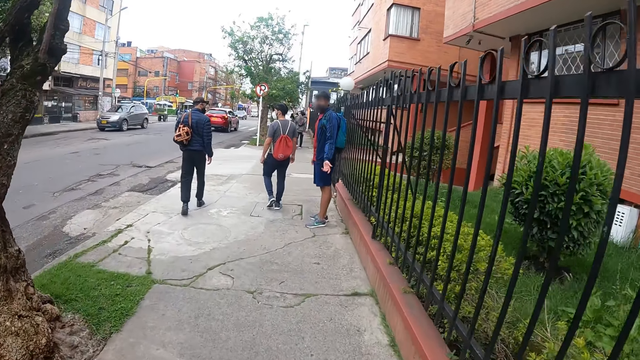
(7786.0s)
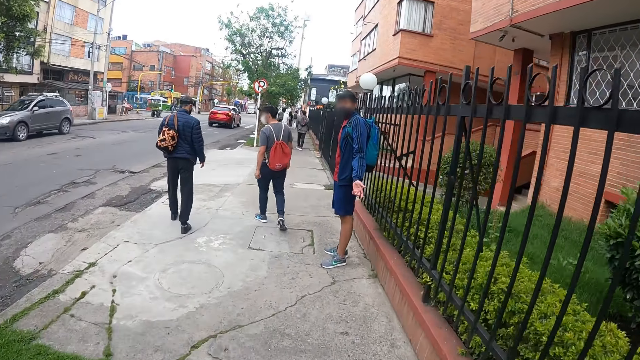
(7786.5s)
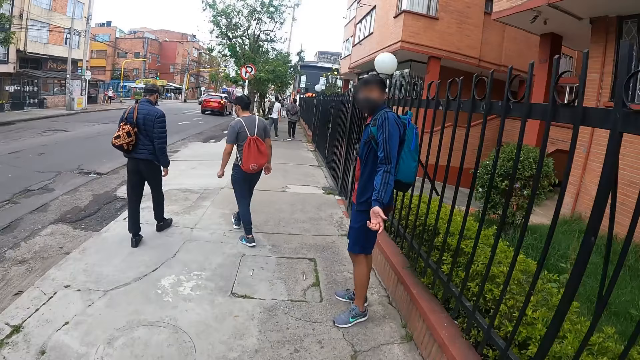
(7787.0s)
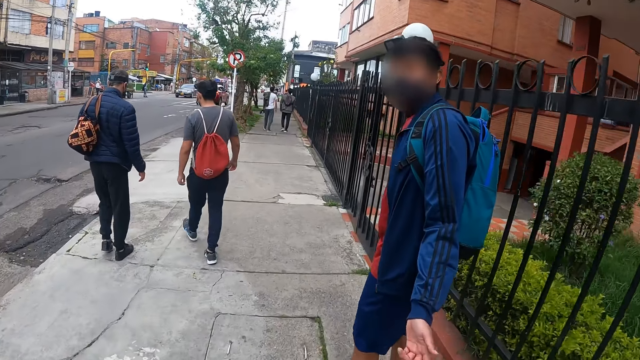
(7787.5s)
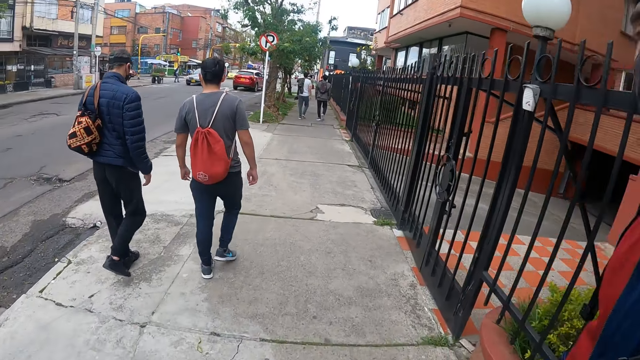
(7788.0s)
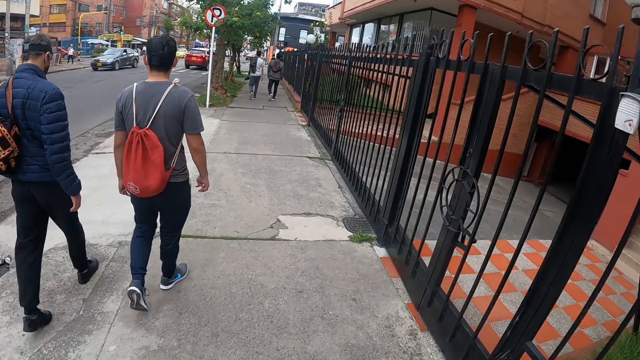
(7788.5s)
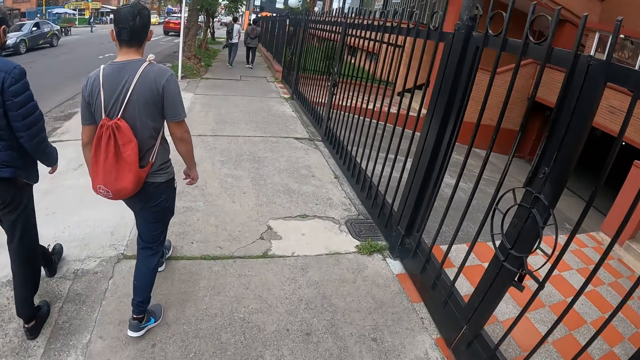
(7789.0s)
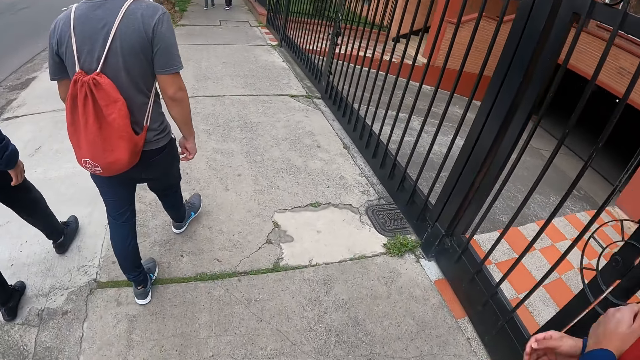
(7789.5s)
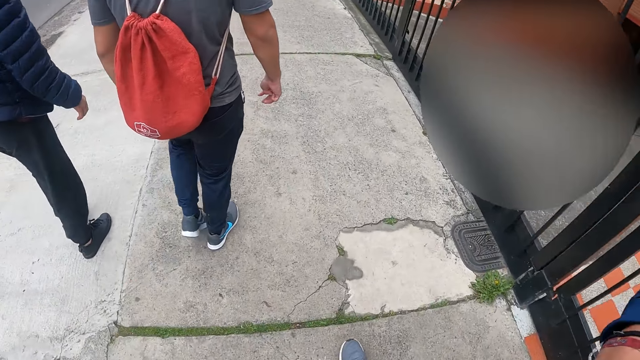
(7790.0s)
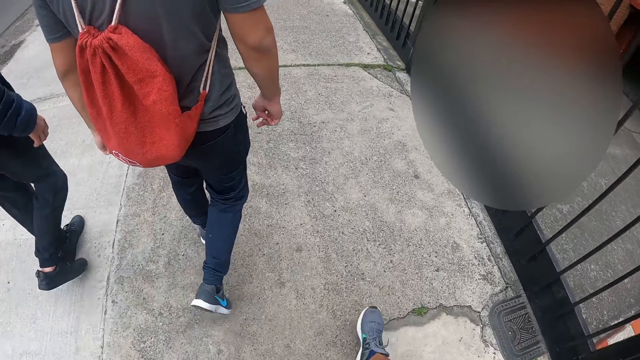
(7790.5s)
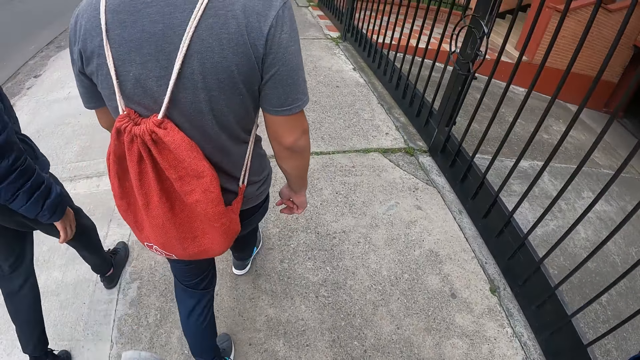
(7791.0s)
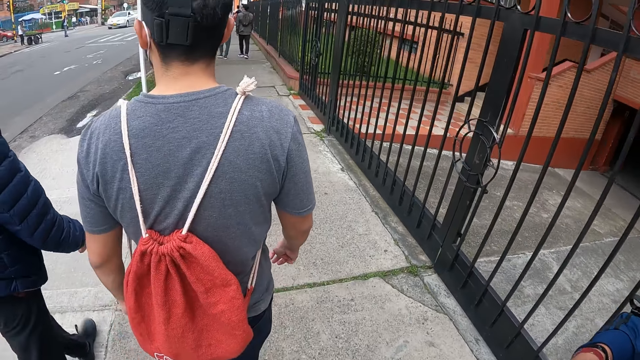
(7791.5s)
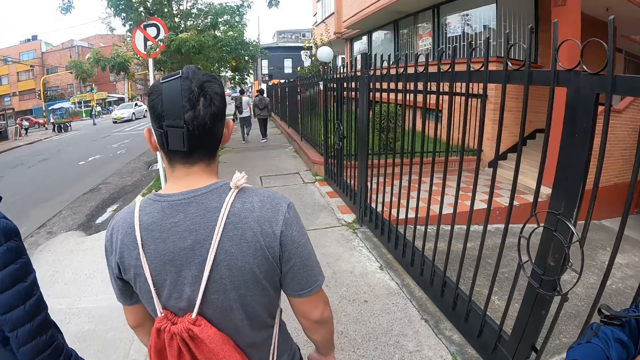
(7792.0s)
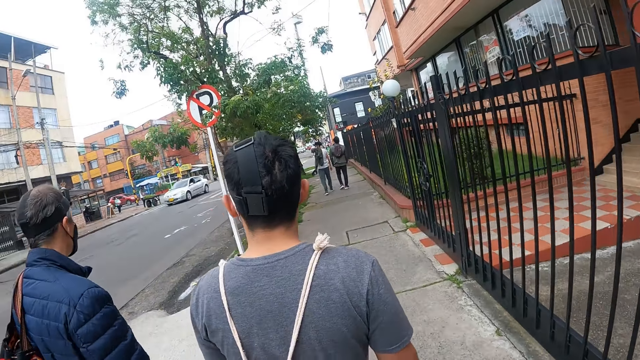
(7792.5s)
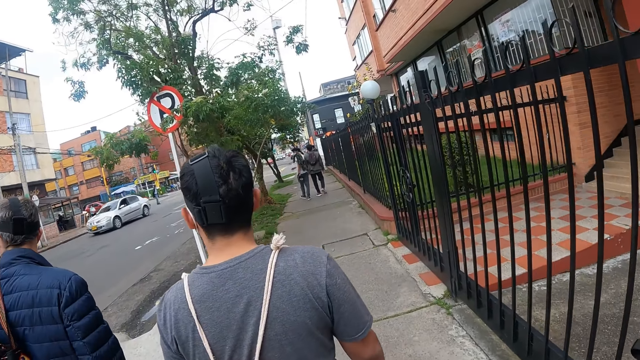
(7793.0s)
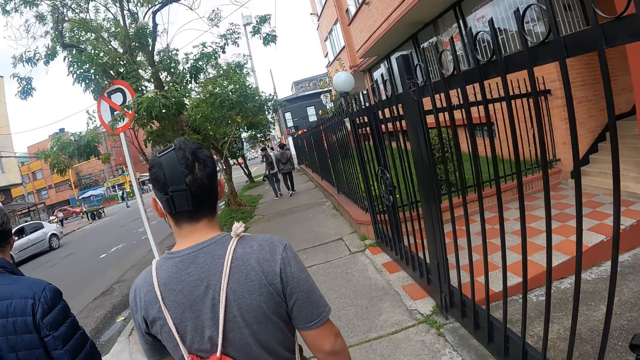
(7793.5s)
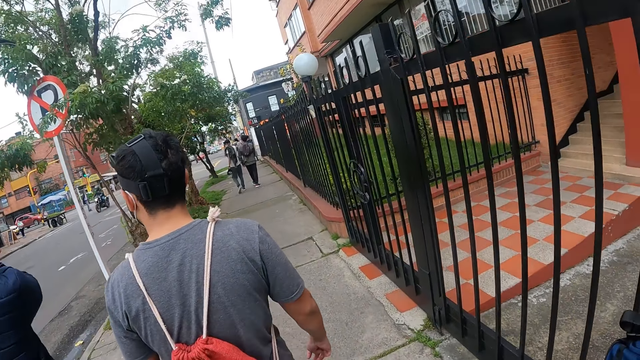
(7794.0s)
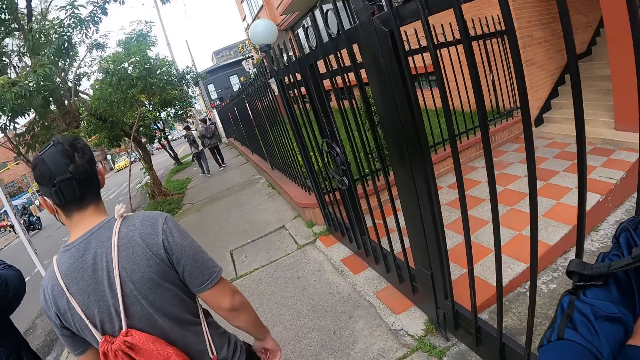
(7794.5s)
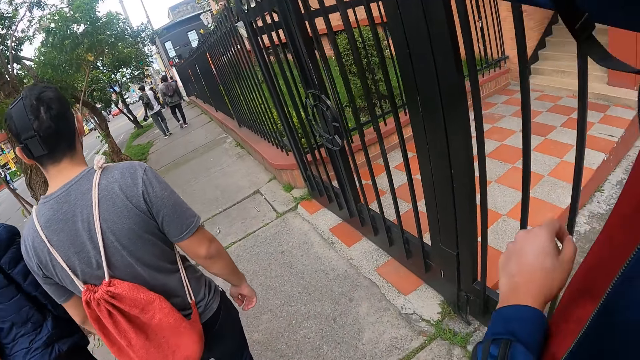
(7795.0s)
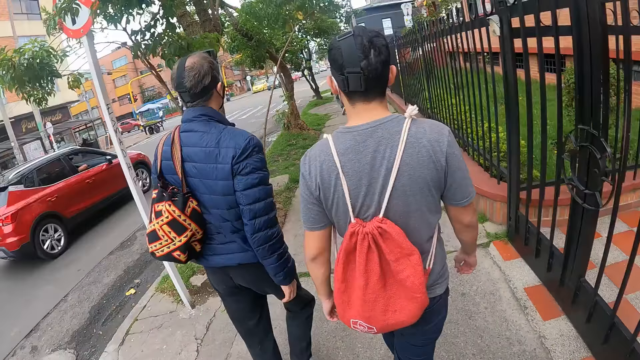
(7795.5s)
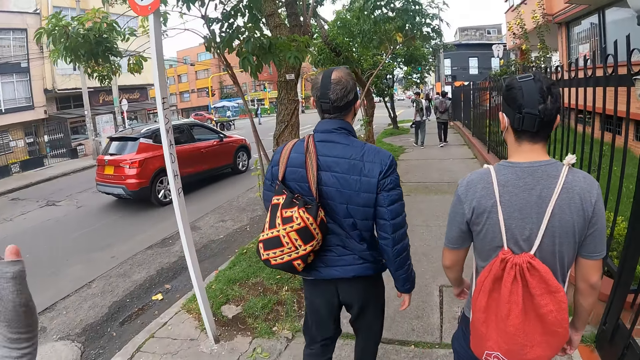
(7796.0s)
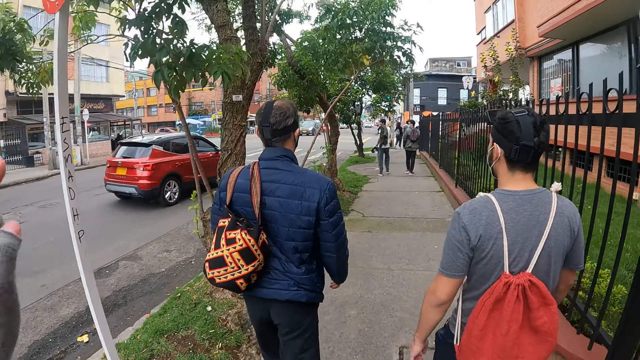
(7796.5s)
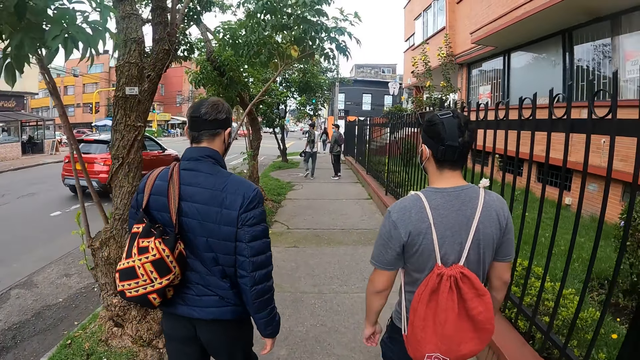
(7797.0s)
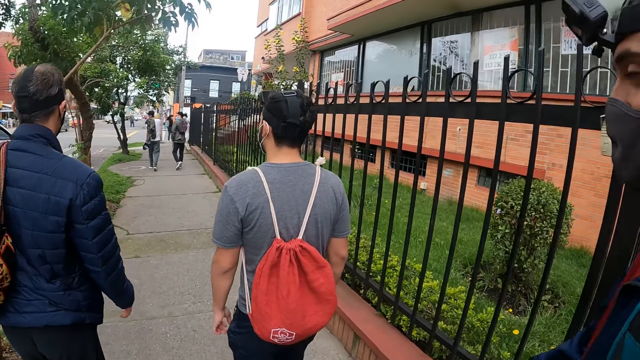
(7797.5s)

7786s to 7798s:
The camera wearer dialogues with a person. They walk around the street.

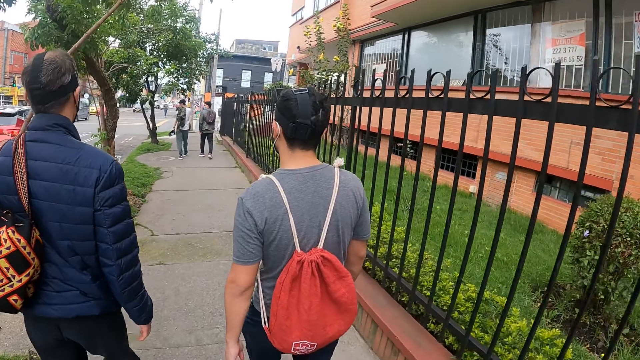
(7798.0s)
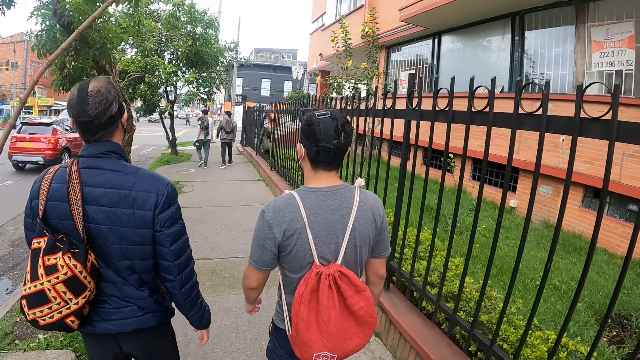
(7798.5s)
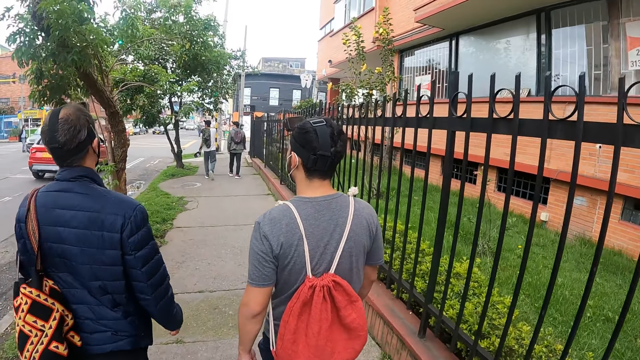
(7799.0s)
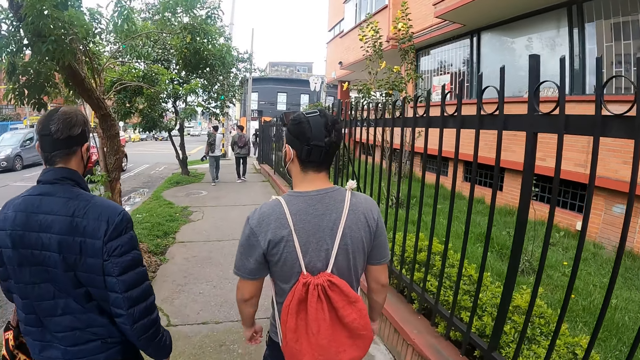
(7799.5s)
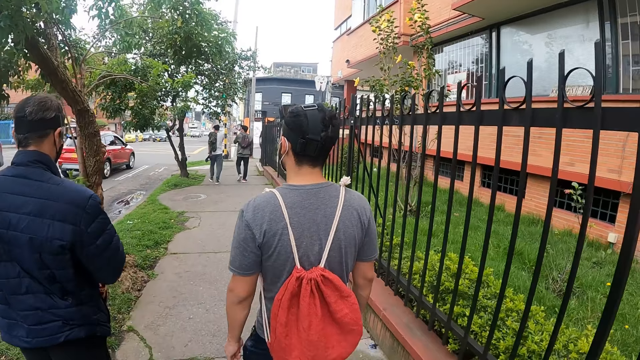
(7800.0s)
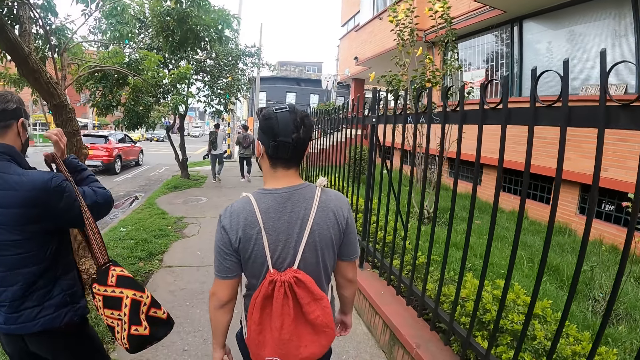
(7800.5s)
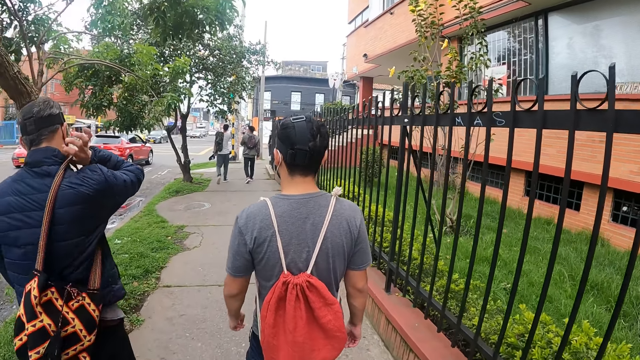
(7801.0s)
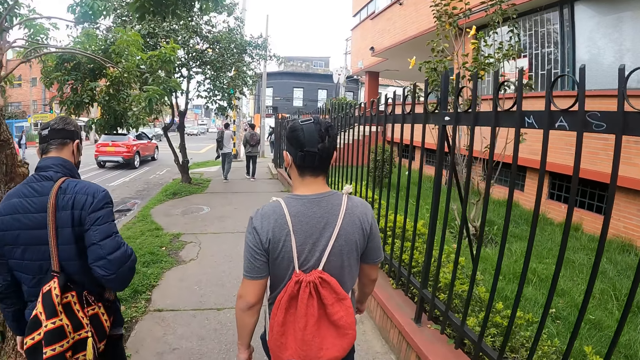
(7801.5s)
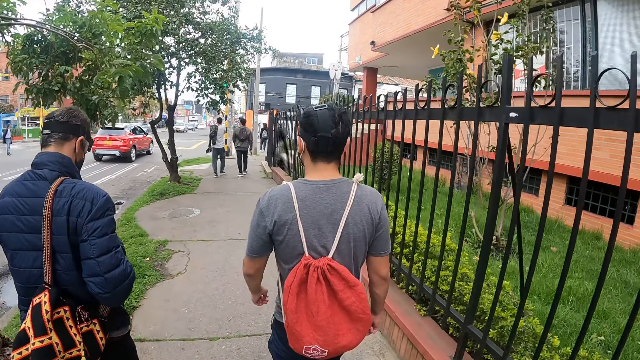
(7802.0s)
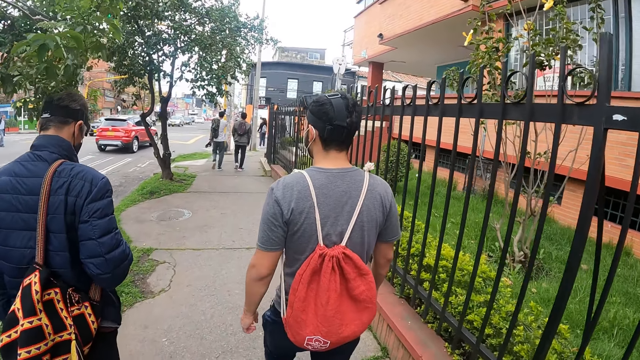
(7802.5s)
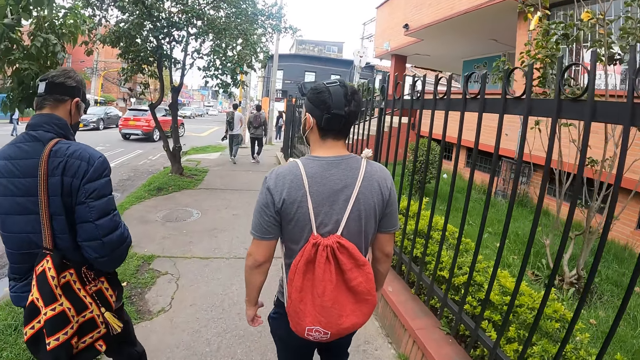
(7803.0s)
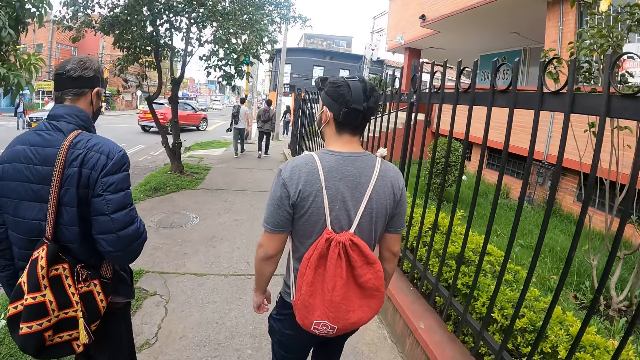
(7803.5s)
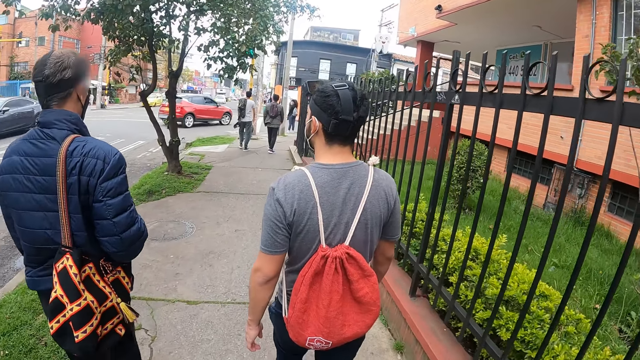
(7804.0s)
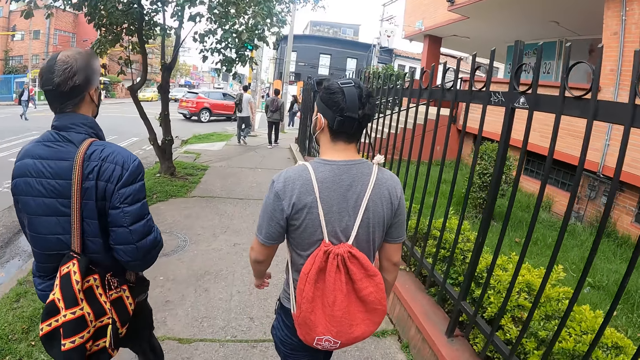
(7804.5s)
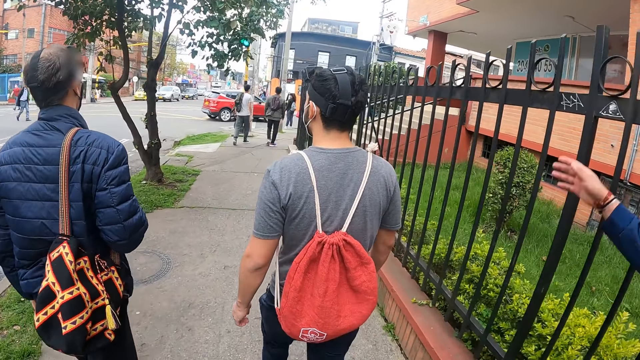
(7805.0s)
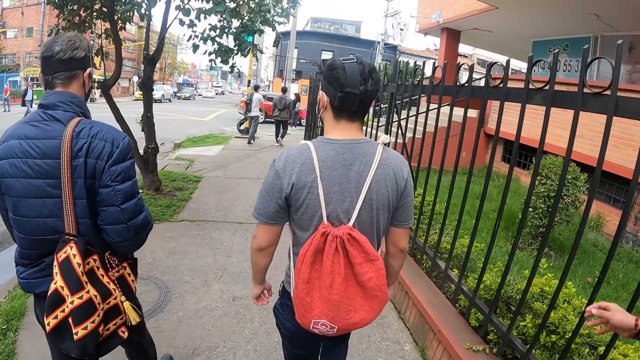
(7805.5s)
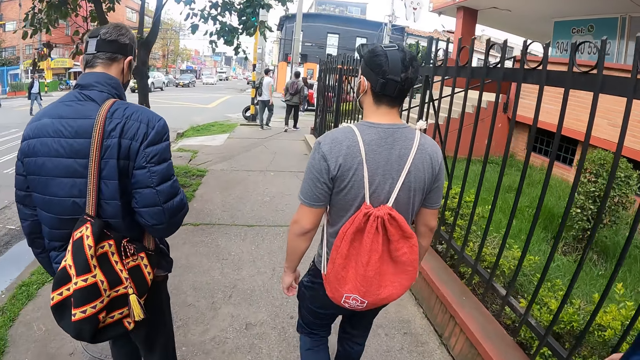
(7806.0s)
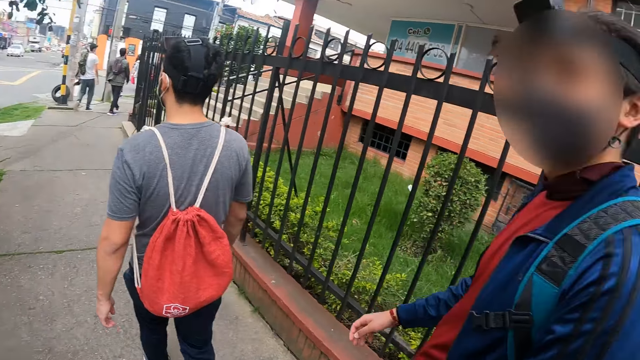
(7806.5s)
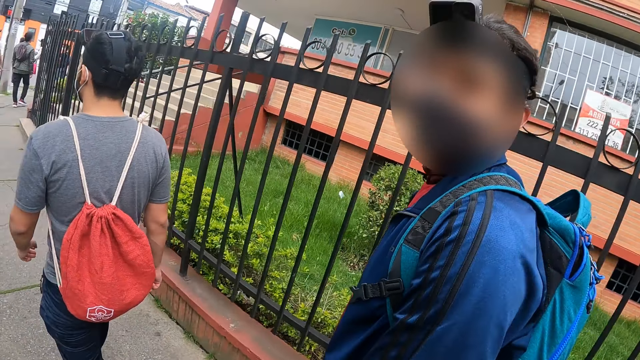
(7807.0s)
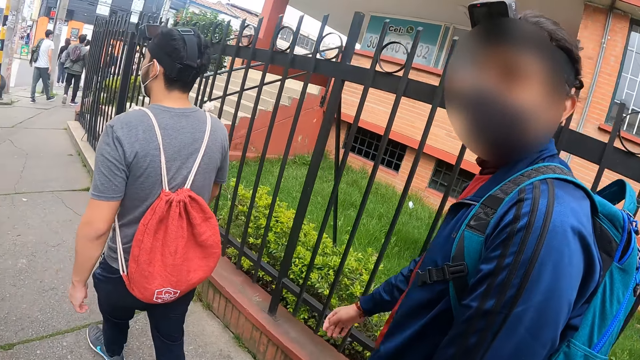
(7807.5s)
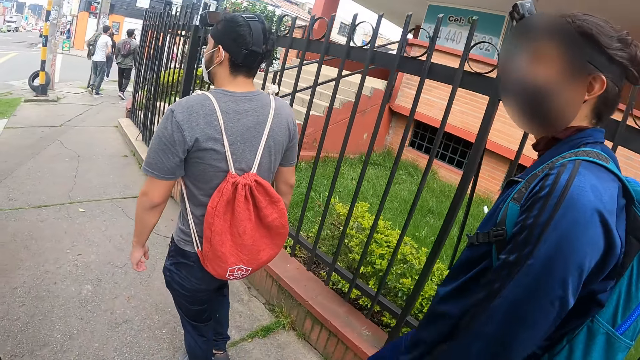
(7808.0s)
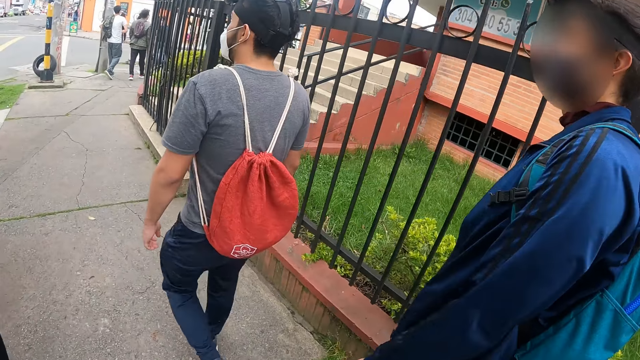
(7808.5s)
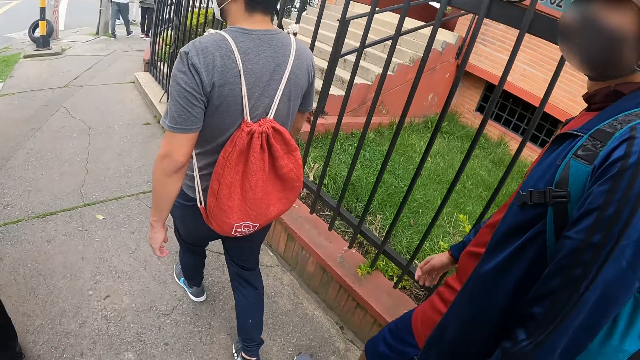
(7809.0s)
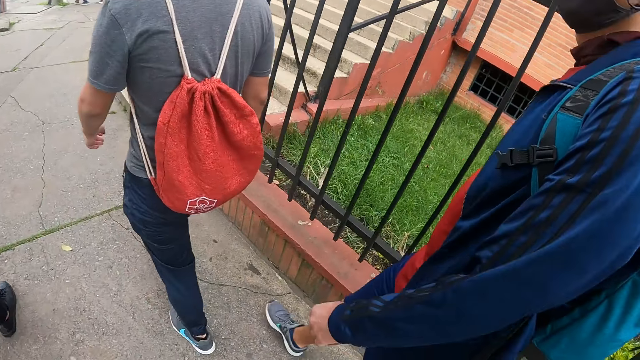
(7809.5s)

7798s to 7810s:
The camera wearer dialogues with a person.
